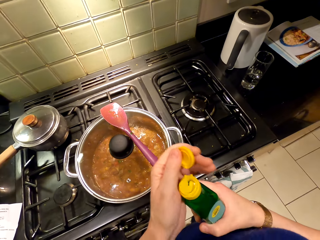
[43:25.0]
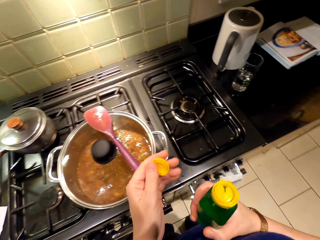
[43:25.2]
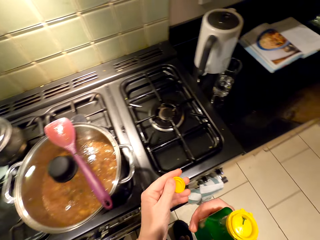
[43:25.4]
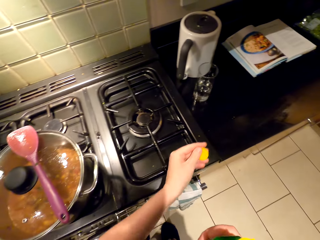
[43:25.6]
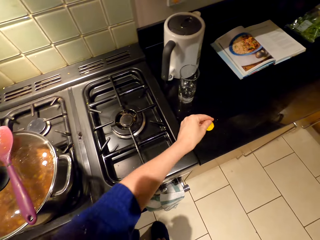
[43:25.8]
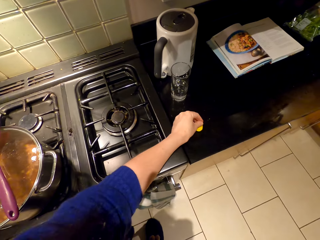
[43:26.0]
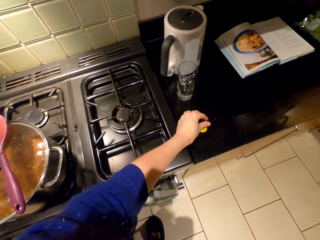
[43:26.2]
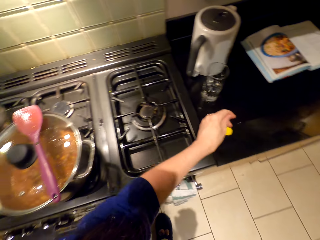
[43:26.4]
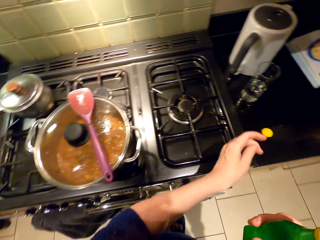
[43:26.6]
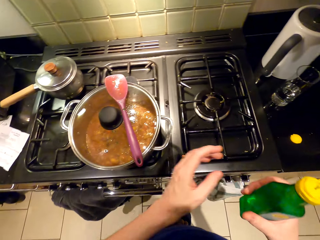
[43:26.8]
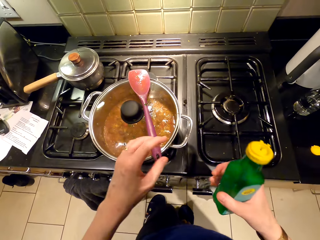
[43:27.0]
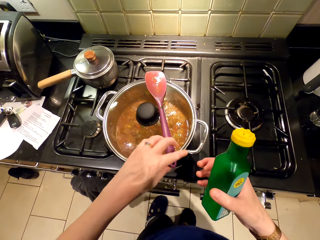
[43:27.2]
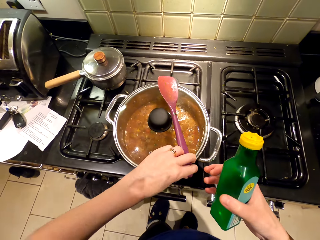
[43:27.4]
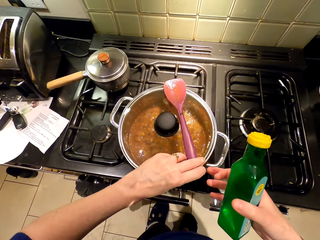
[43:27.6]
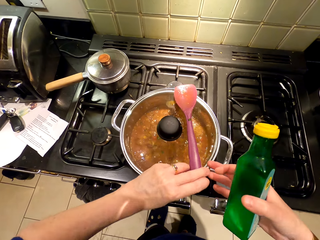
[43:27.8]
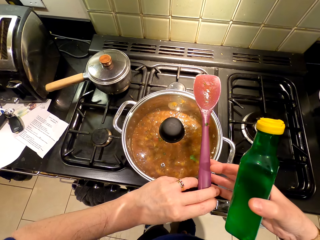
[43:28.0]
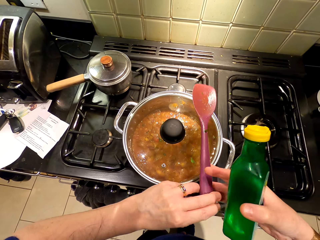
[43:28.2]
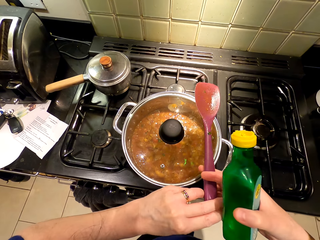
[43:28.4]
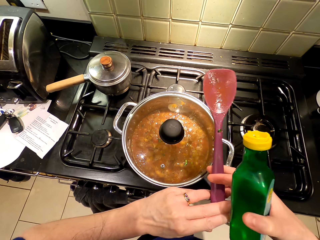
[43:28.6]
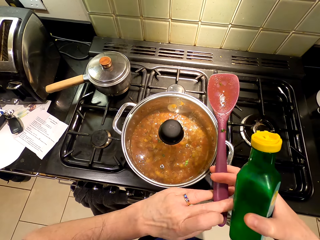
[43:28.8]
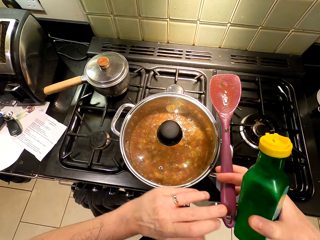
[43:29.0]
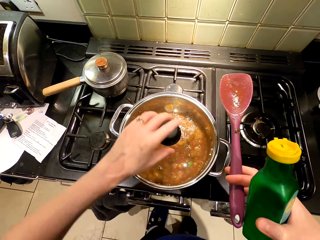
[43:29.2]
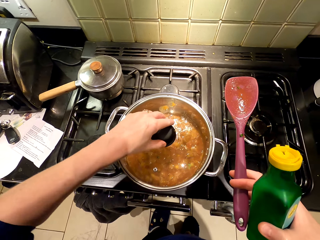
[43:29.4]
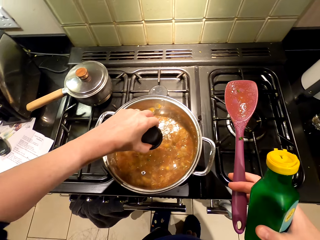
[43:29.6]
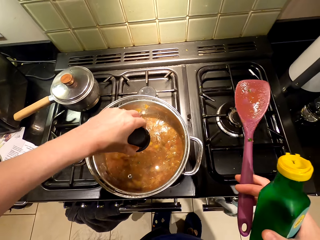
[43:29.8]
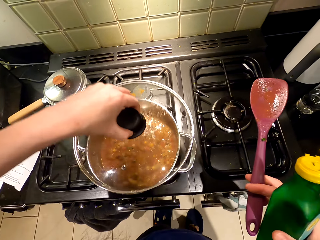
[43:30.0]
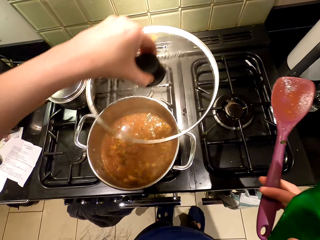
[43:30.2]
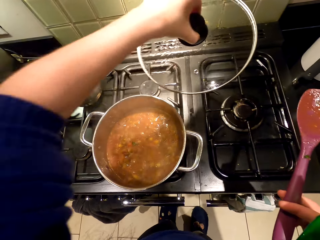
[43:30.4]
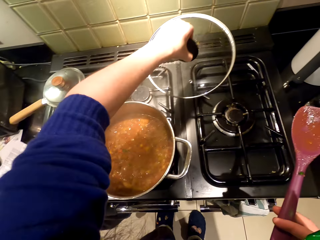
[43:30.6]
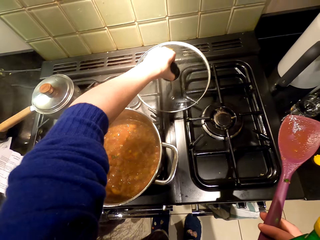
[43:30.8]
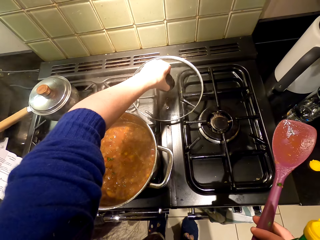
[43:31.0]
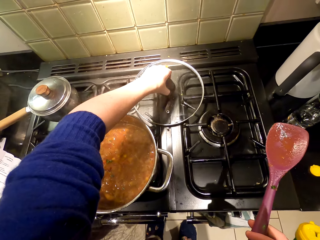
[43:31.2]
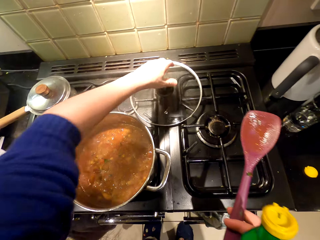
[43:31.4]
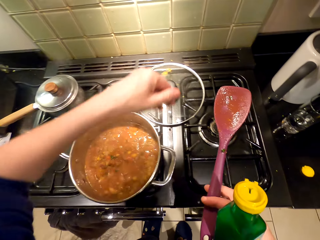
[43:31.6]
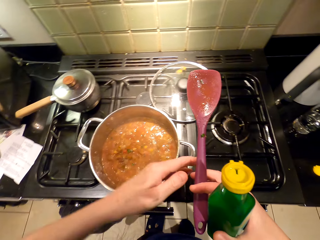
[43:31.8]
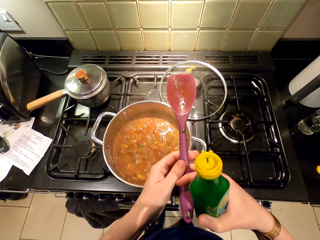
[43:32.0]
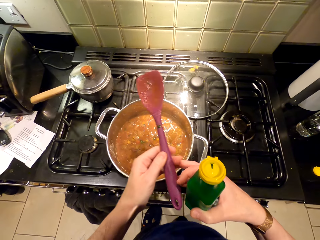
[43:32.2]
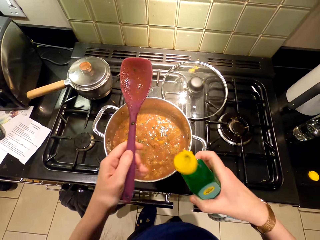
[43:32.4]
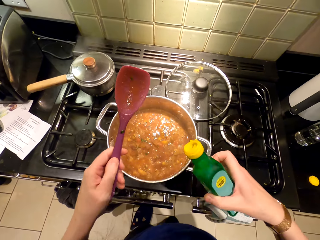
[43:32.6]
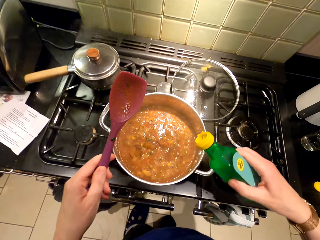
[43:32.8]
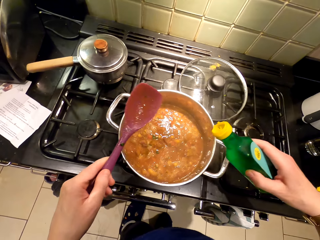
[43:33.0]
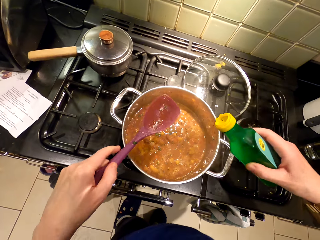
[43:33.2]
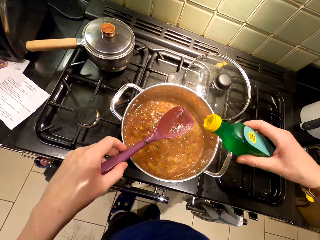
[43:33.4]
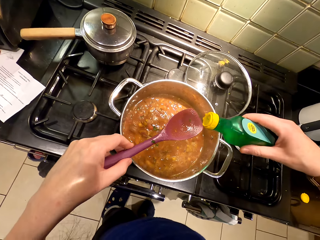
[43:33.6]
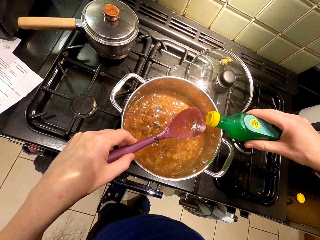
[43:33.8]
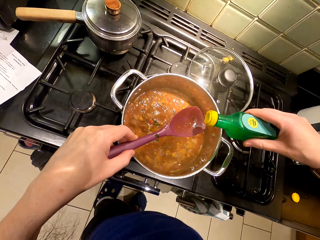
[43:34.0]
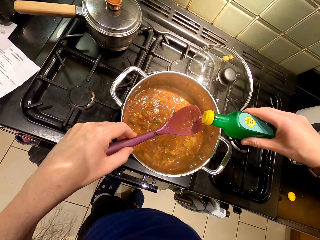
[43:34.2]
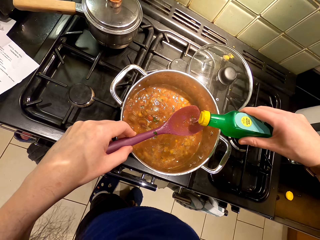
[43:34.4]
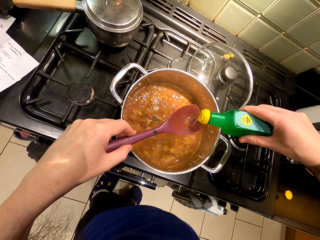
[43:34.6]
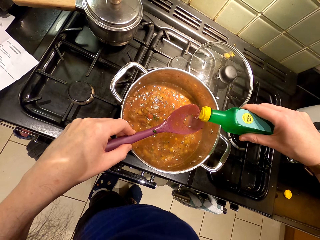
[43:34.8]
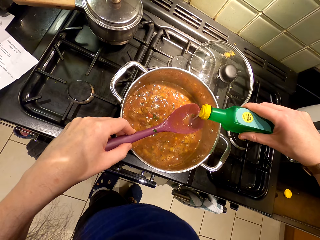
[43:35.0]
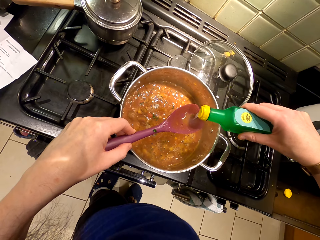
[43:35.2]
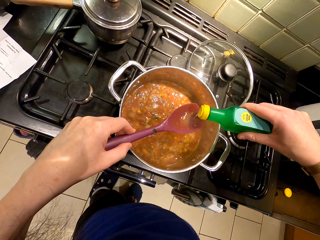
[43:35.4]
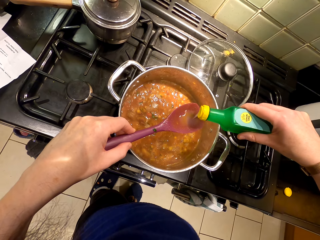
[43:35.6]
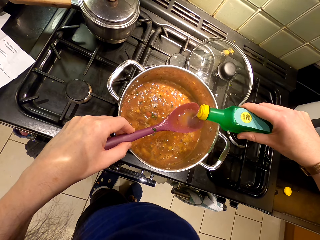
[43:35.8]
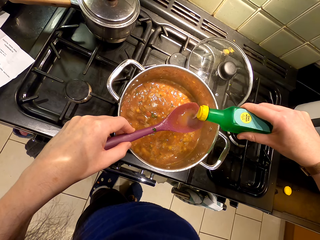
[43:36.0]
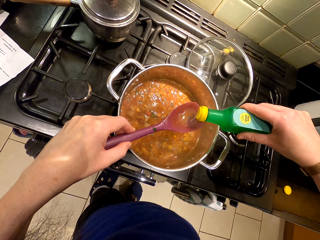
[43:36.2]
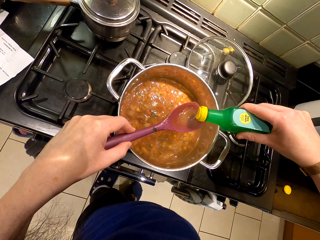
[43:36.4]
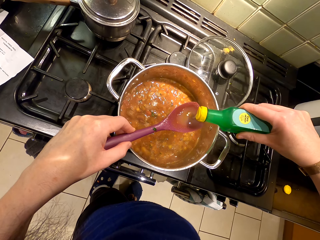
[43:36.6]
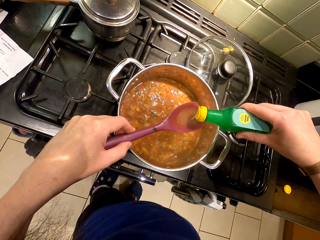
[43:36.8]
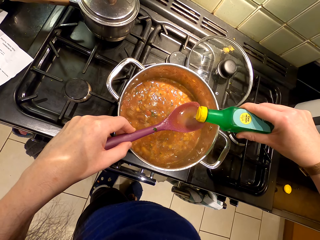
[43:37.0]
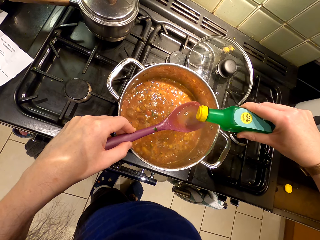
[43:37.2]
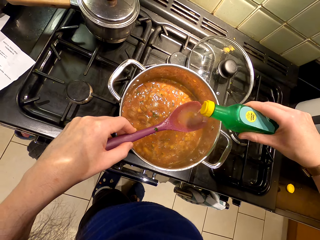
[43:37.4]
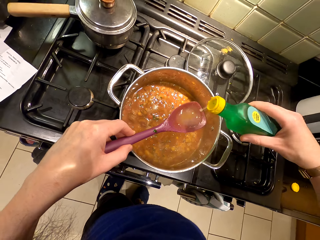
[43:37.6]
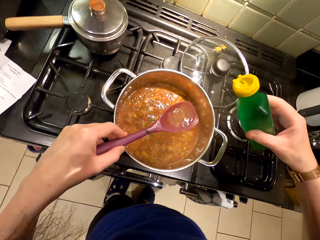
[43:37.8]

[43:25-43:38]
The camera wearer opens the bottle. They put the lid of the bottle aside. They put the bottle on the countertop. They pick up a spoon or cooking stick. They uncover the cooking pot. They place the lid on the cooker. They pass the cooking stick to the left hand. They pour the lemon juice on the spoon.

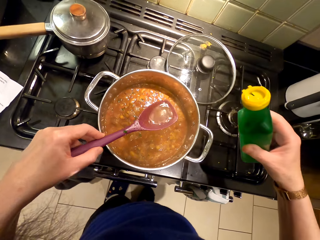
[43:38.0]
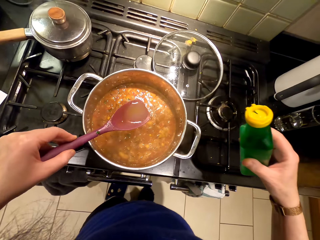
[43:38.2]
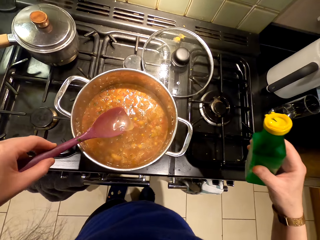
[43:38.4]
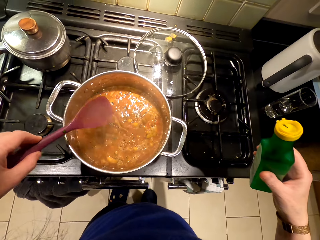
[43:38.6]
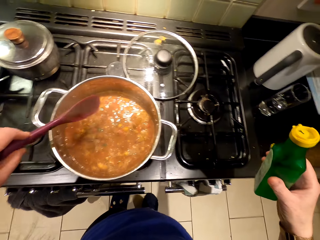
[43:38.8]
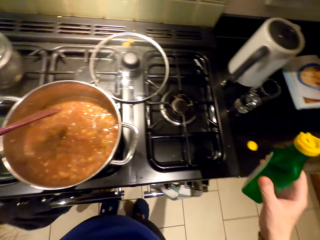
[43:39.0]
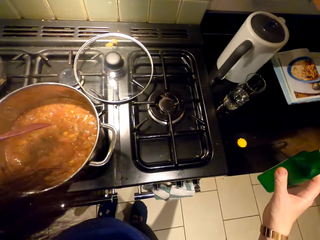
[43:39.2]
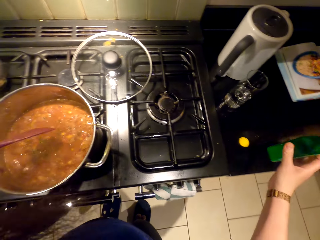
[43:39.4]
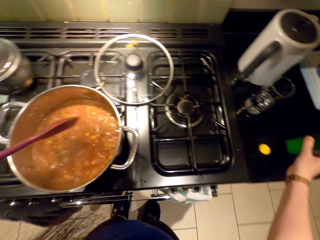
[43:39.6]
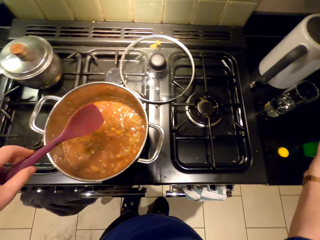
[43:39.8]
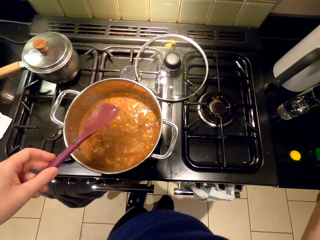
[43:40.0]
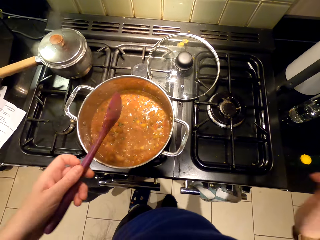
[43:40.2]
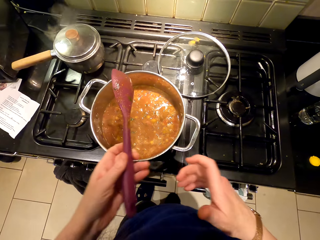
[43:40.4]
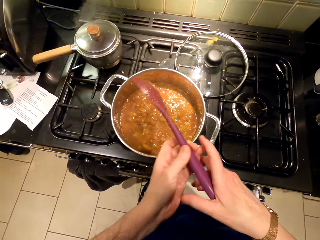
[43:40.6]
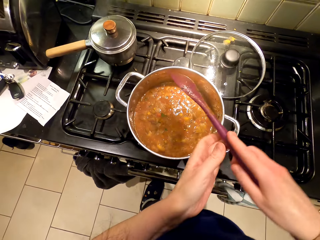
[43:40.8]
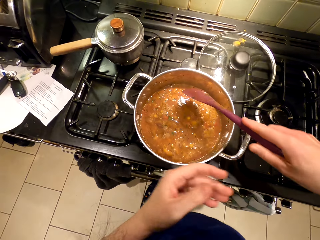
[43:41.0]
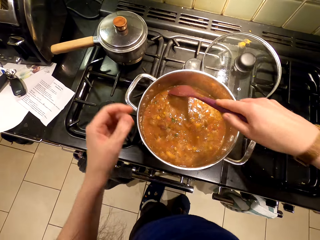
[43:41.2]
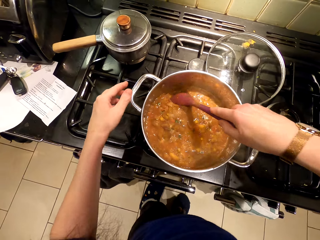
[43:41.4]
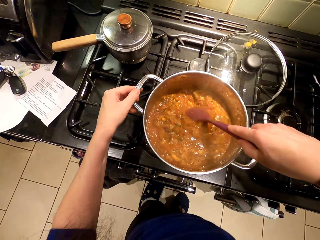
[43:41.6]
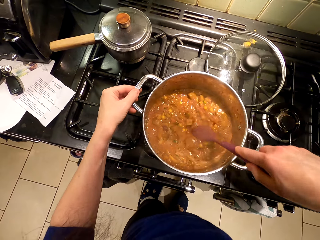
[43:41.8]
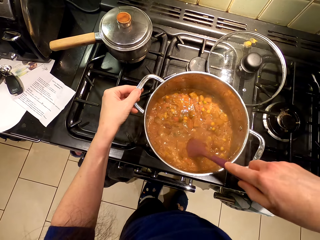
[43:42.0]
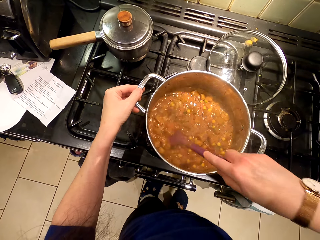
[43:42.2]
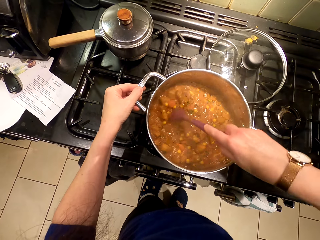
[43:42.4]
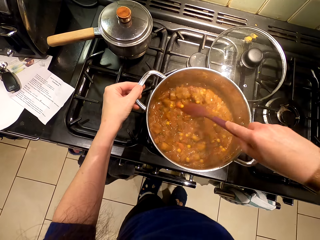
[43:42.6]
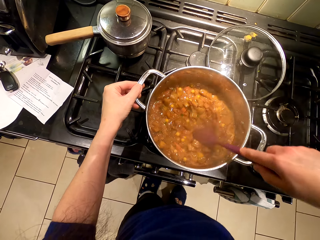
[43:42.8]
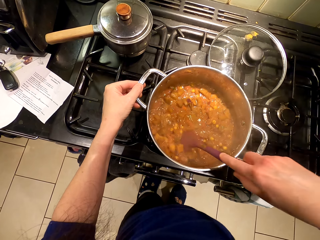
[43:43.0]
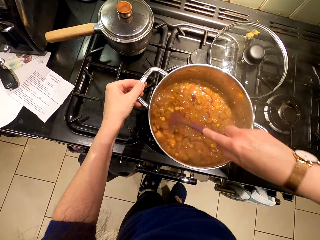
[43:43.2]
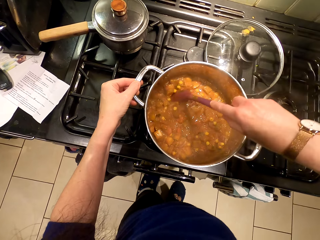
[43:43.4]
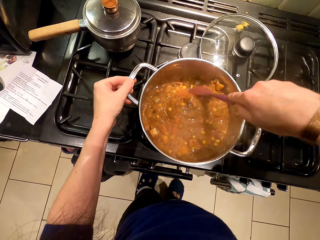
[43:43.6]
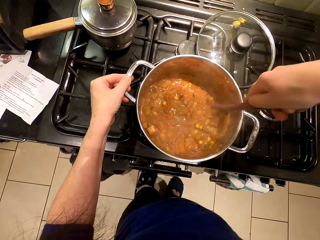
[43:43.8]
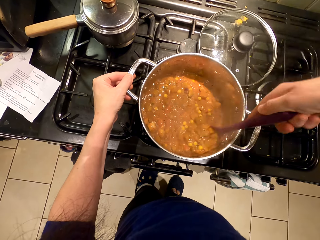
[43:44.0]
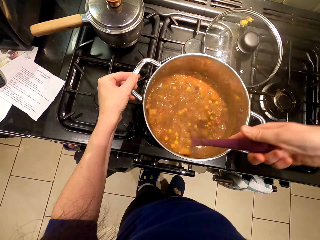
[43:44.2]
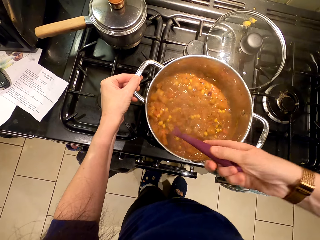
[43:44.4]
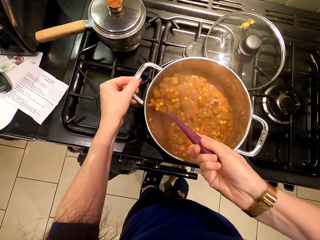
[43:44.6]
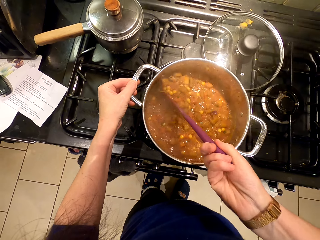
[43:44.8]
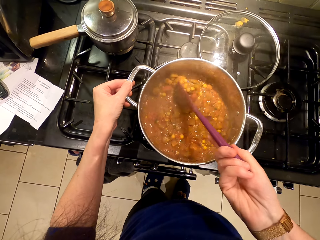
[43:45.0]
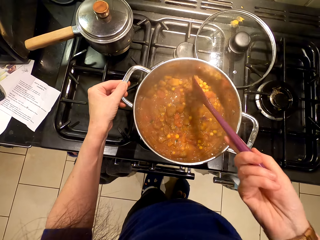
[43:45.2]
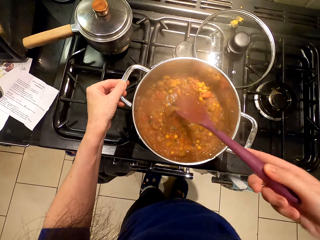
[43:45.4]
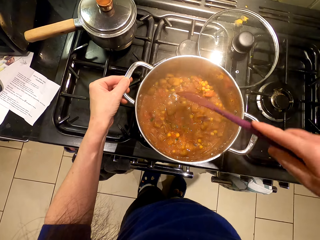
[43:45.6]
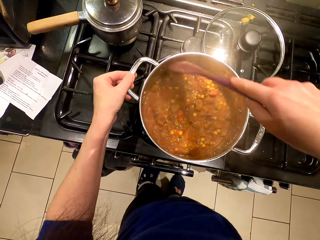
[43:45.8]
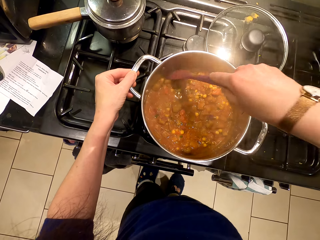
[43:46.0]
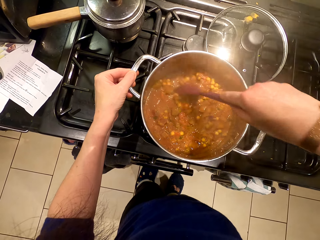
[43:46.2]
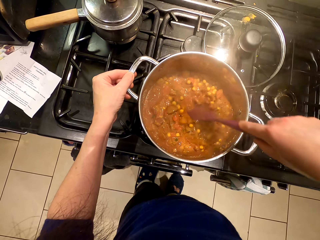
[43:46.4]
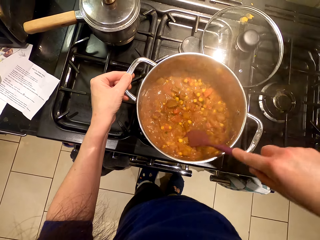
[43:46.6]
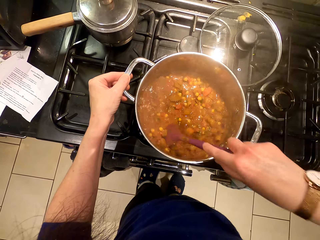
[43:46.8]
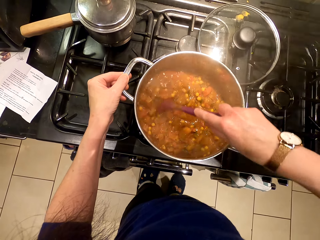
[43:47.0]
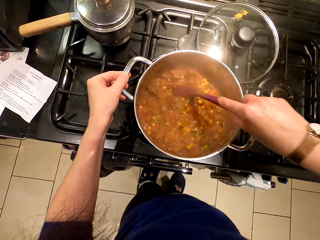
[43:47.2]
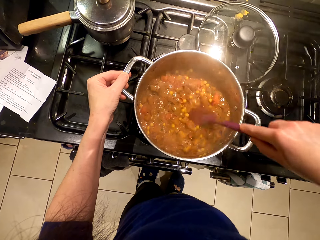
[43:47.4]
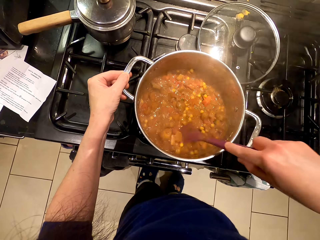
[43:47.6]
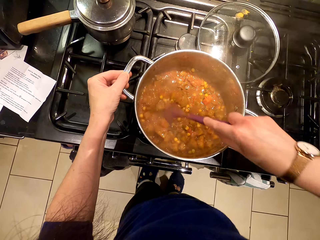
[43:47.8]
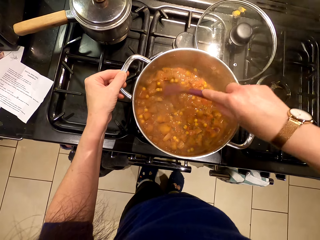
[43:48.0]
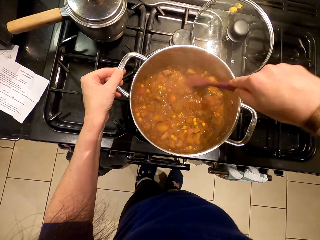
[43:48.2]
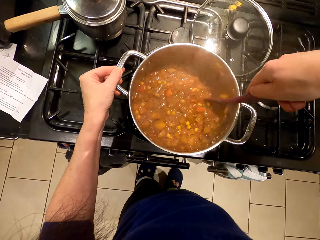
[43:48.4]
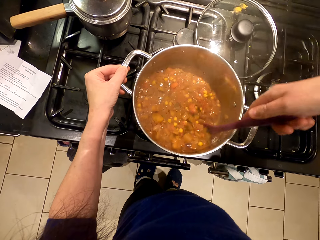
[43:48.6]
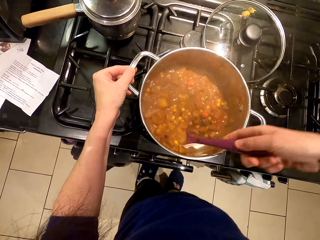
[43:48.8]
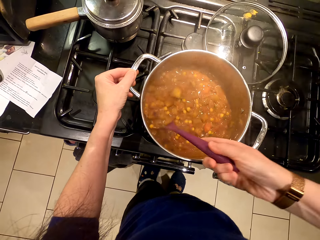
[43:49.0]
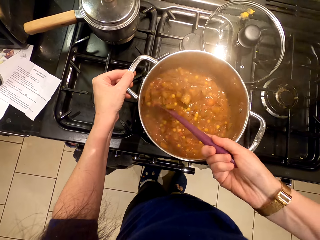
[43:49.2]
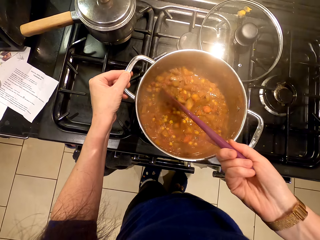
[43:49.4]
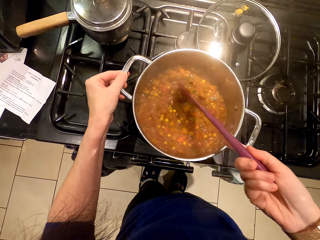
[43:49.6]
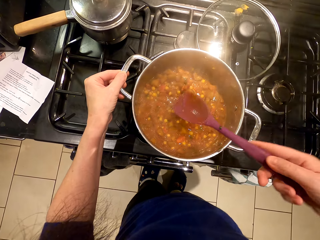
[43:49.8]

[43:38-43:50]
The camera wearer puts the lemon juice in the food. They place the bottle on the countertop. They pass the cooking stick to the right hand. They stir the food.
